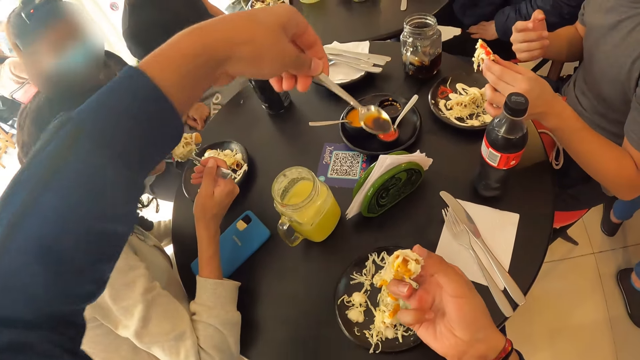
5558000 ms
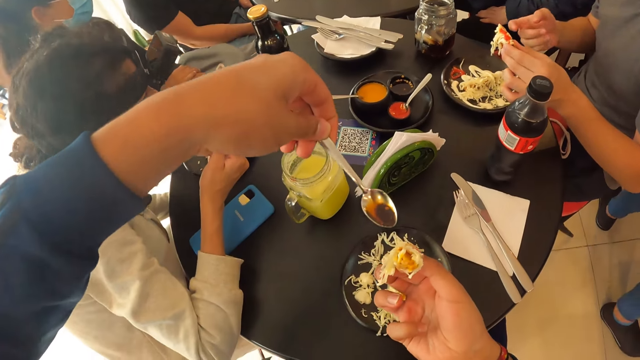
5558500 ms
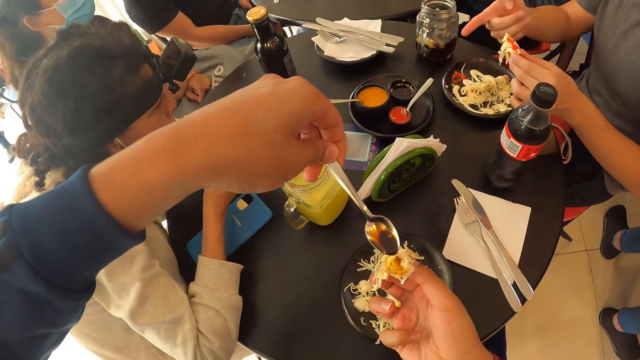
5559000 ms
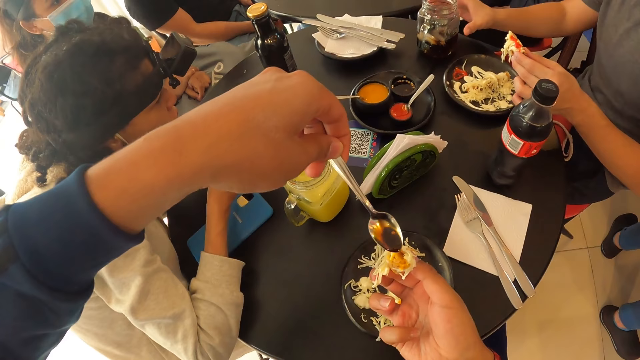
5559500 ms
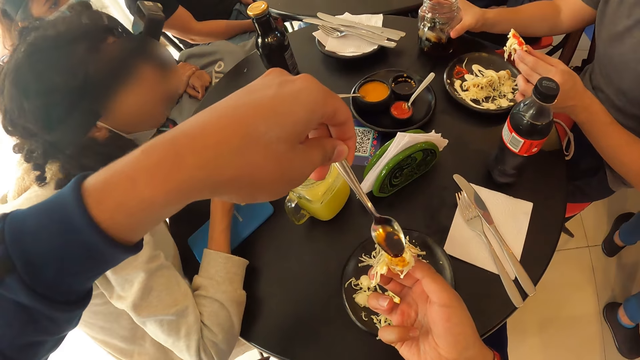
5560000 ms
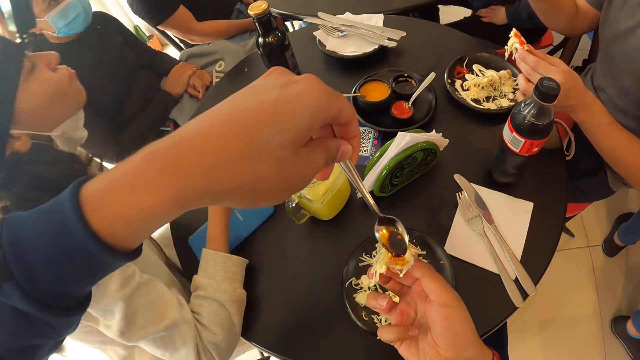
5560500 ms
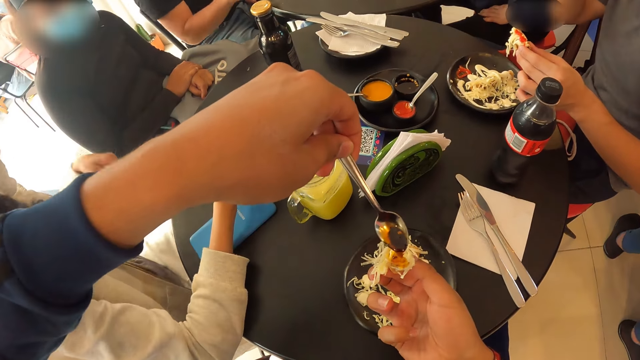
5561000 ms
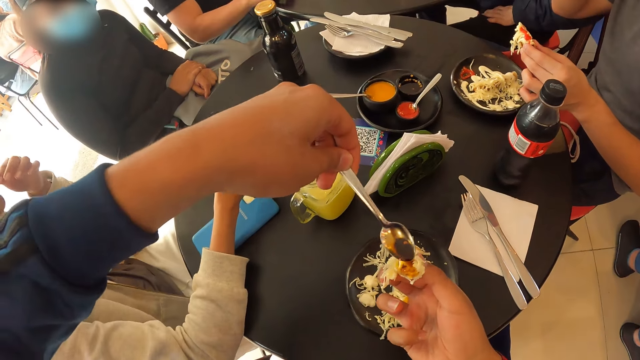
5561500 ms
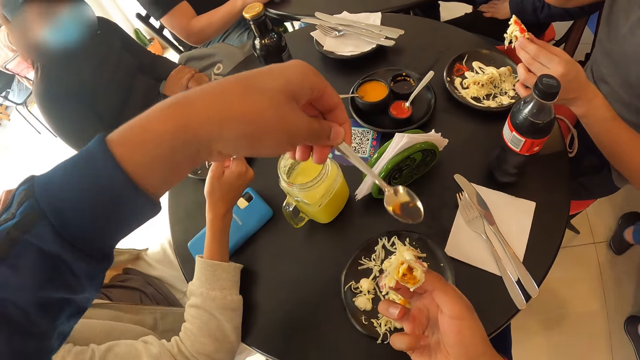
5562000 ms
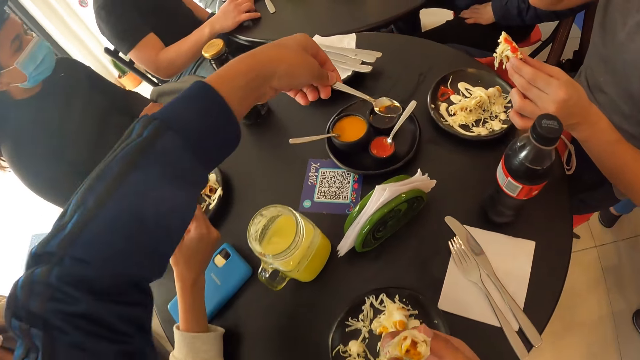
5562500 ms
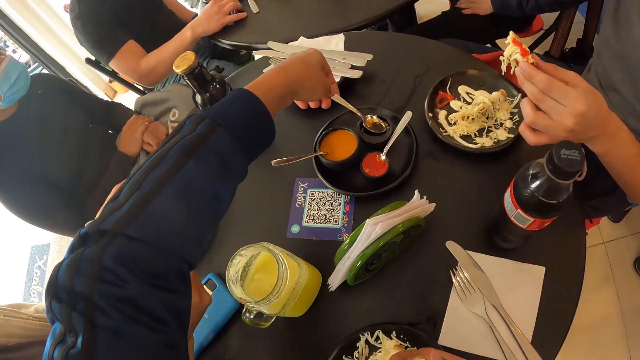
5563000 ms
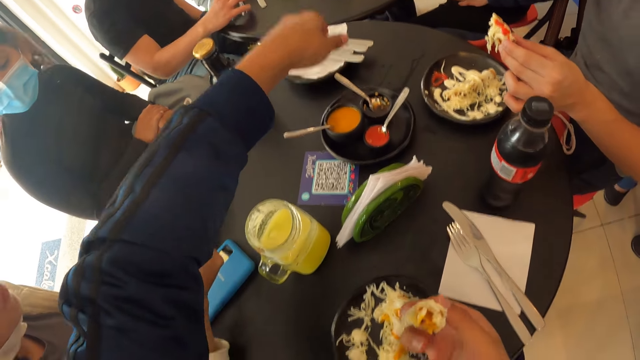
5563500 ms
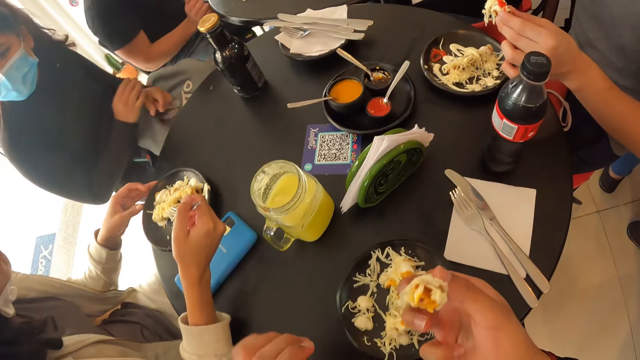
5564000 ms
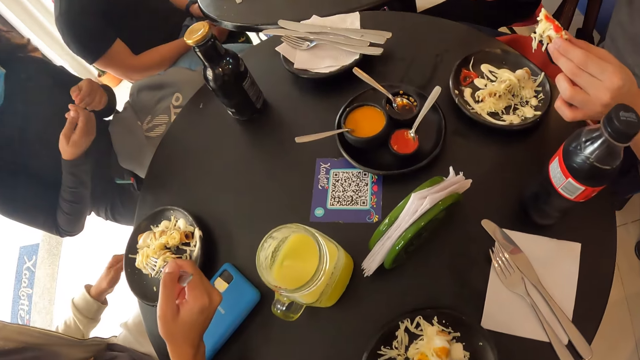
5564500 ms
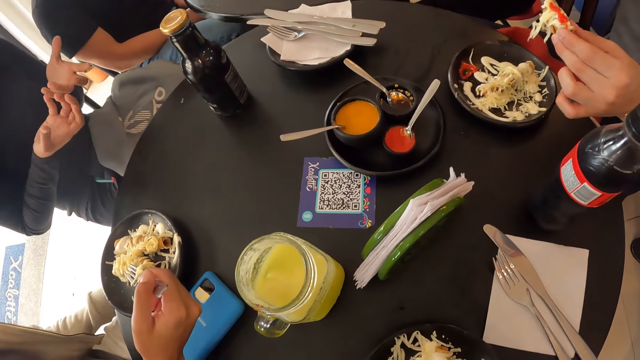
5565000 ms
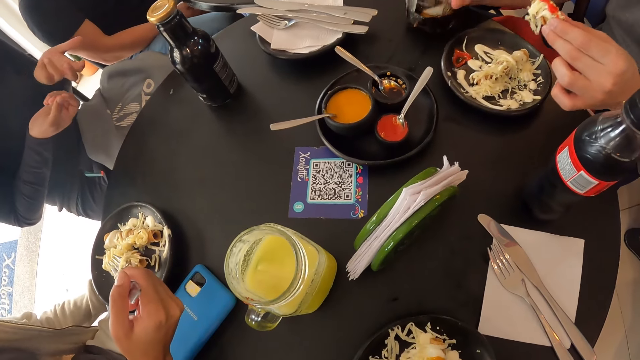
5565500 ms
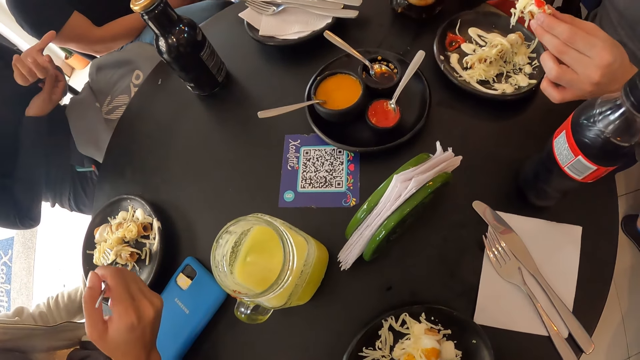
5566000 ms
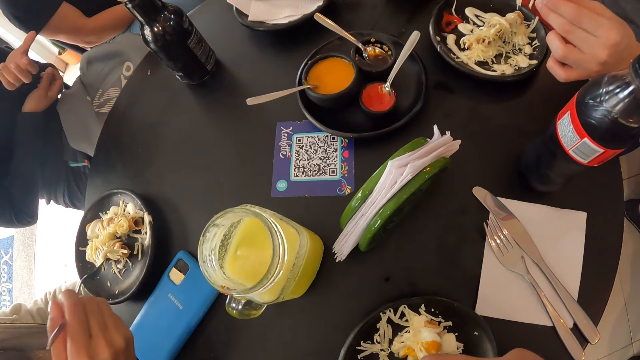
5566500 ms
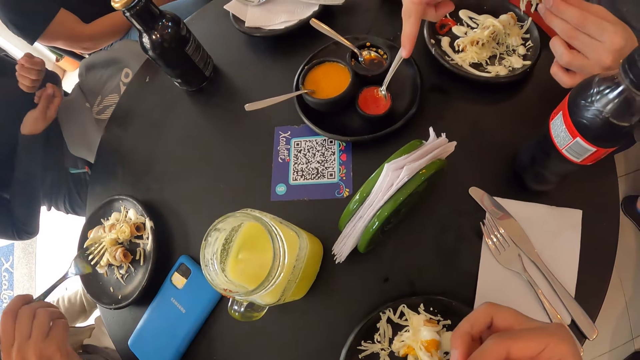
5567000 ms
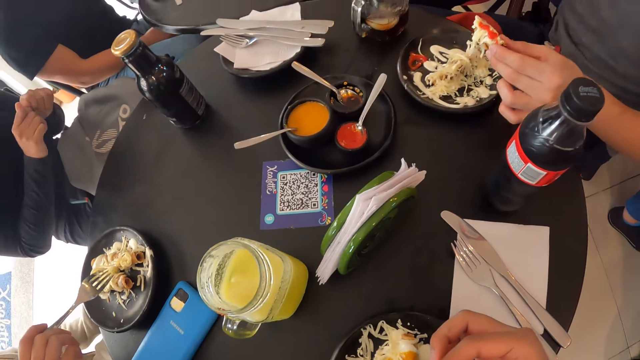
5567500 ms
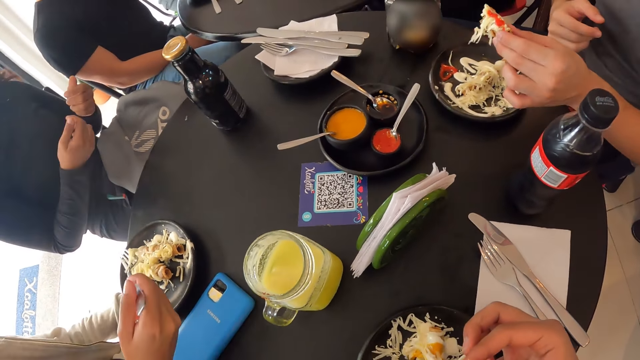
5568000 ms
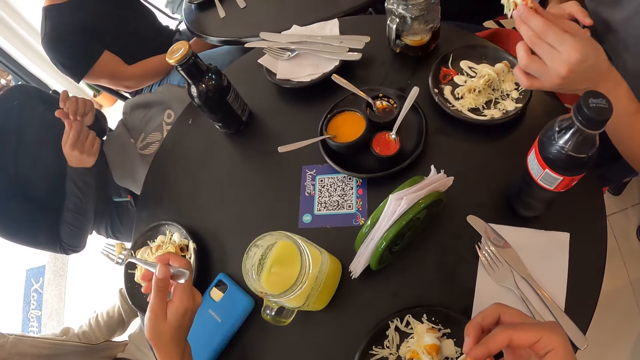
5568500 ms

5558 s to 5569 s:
The camera wearer puts sauce on the sausage with the spoon in his left hand. A man picks the mug from the table with his right hand. The camera wearer drops the spoon into the plate of sauce with his left hand. A person interacts while moving hands. The man drops the mug on the table with his right hand. Another person points out the sauce.

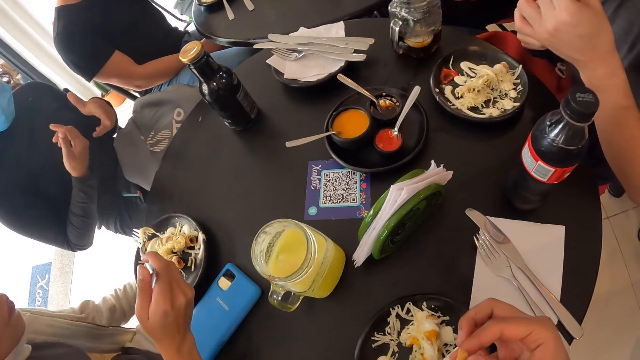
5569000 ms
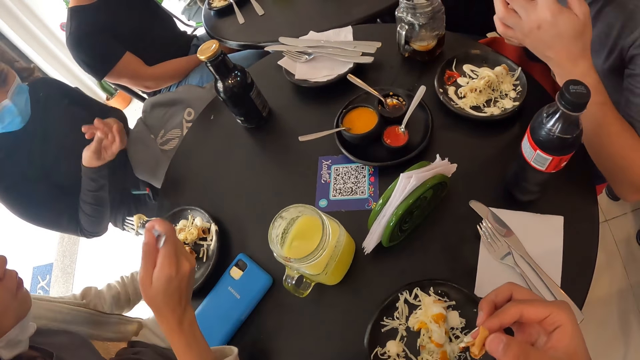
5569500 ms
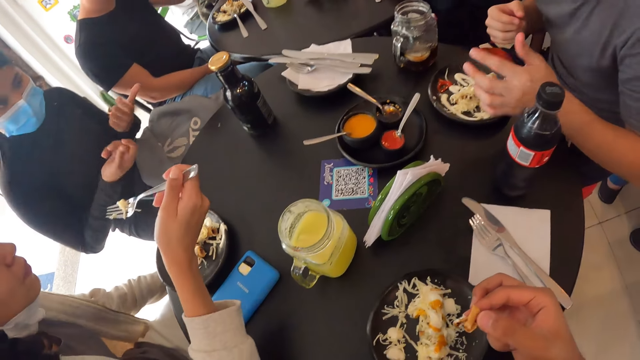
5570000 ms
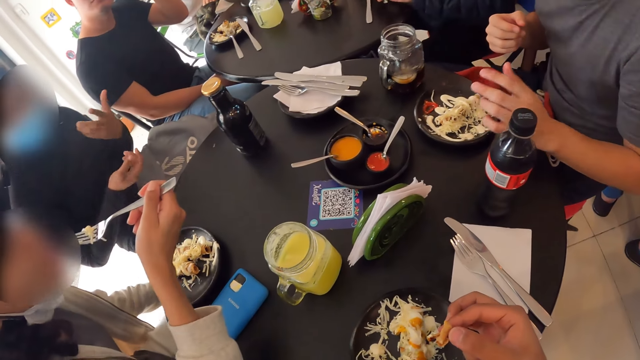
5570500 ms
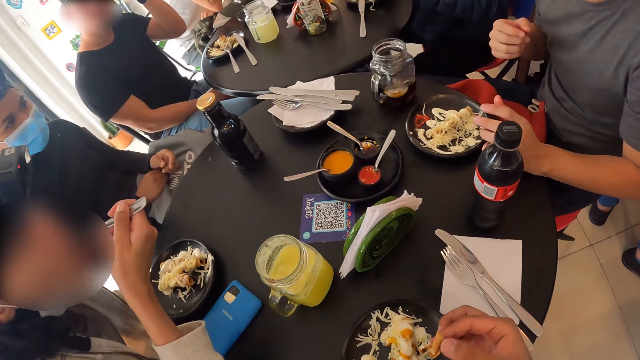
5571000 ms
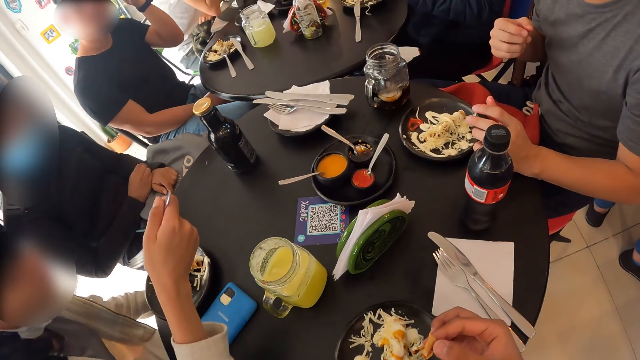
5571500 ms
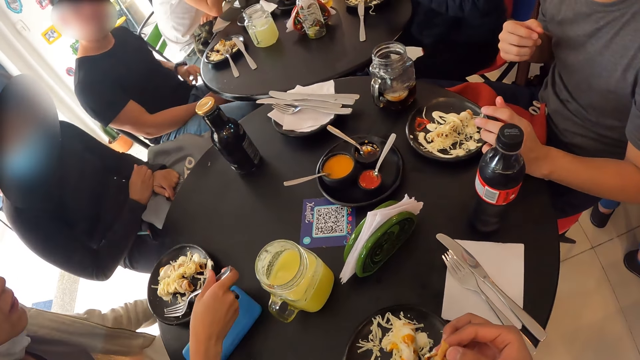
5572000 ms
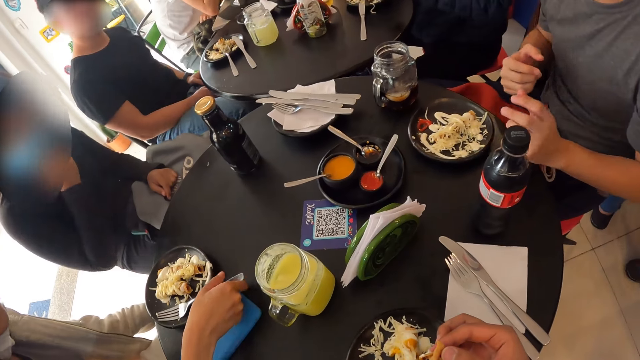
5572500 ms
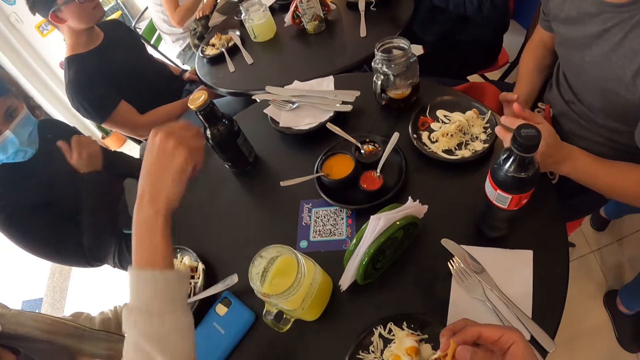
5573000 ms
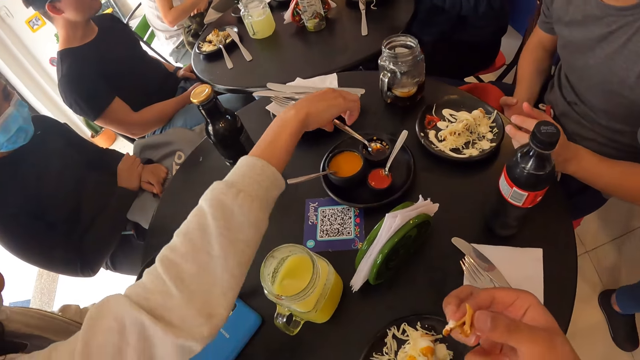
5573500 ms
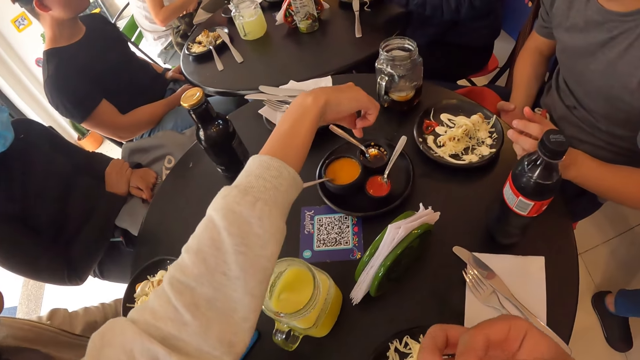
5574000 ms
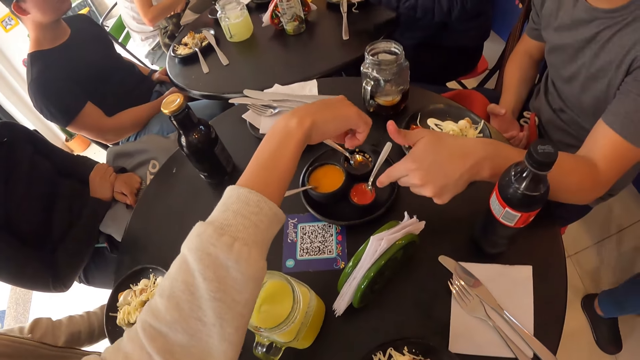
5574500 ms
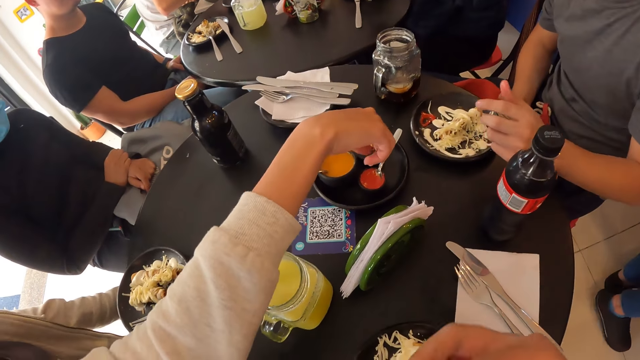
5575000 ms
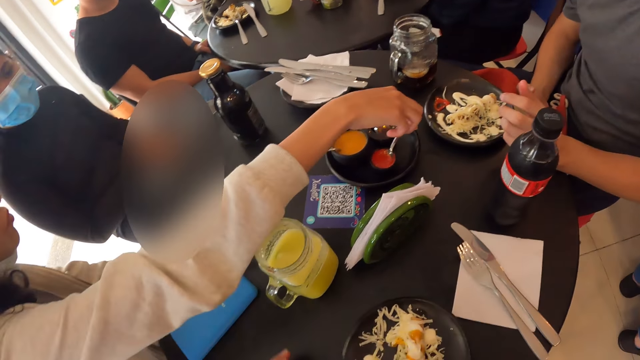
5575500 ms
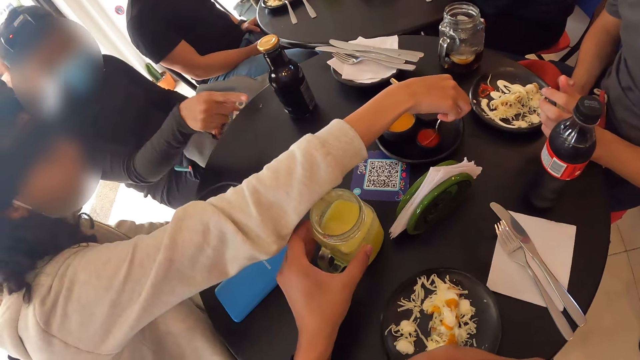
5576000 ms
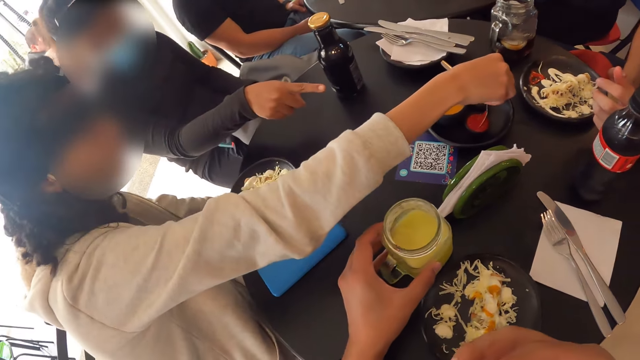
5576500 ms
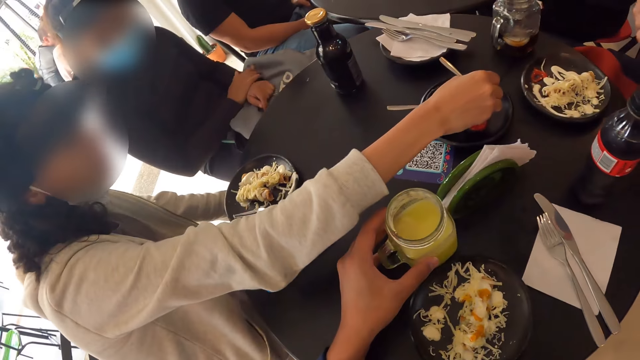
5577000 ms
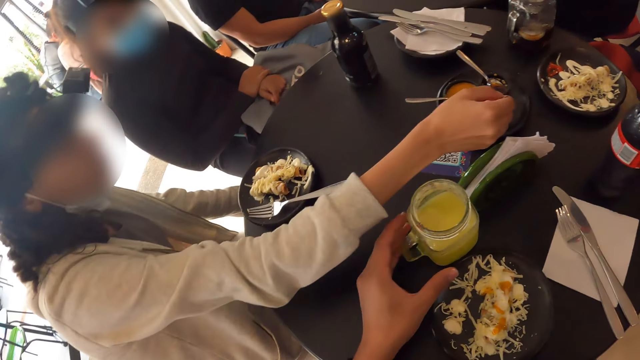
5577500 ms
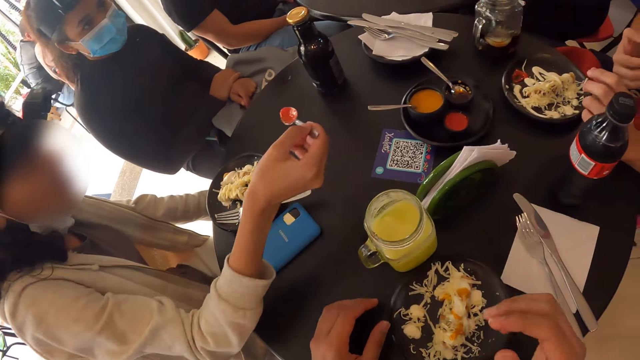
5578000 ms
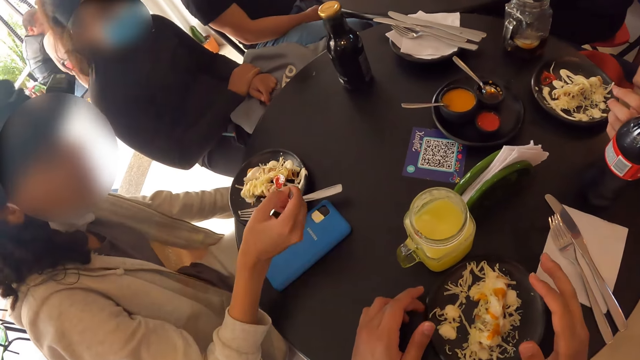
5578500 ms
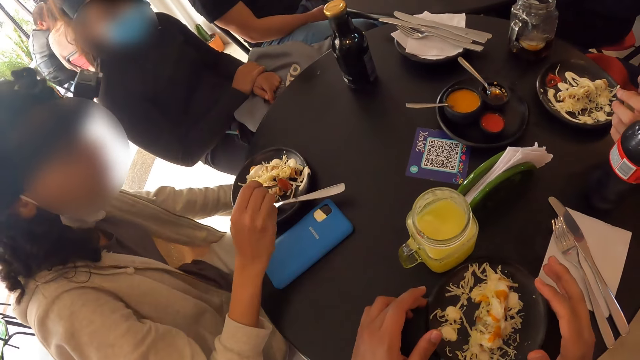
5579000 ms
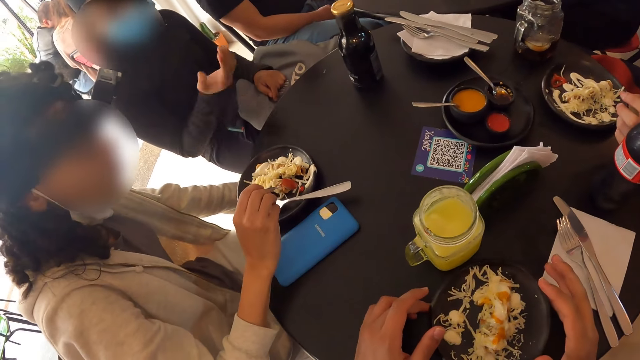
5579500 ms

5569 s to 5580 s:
A person interacts while moving hands. A woman eats salad with the fork in her right hand. The woman drops the fork on the plate with her right hand. The person holds the mask. The woman picks a spoon from the sauce. The camera wearer adjusts the mug on the table with his left hand. The woman holds the spoon with her right hand. The camera wearer holds a glass. The woman scoops sauce from the plate of sauce with the spoon in her right hand. The camera wearer adjusts the plate on the table with both hands. The woman puts sauce into the plate with the spoon in her right hand.
